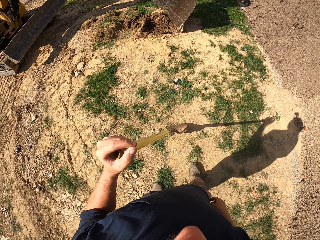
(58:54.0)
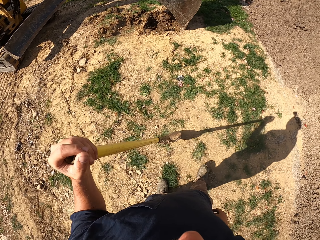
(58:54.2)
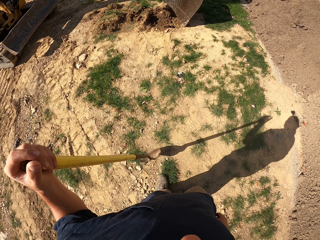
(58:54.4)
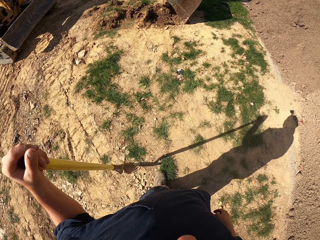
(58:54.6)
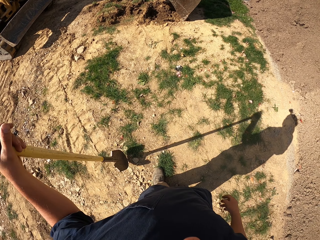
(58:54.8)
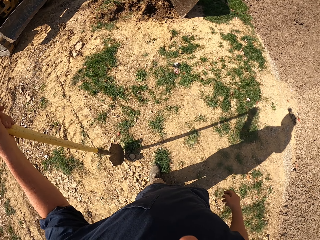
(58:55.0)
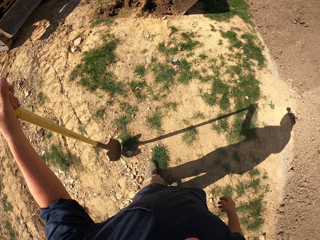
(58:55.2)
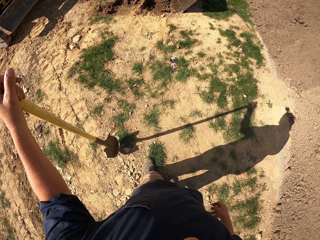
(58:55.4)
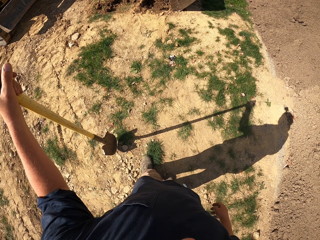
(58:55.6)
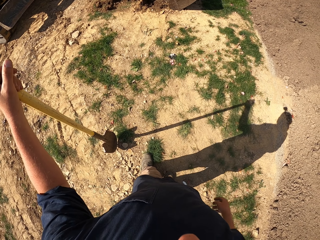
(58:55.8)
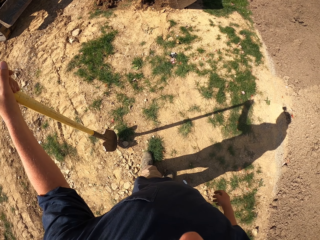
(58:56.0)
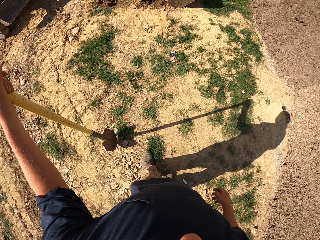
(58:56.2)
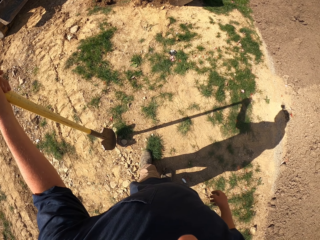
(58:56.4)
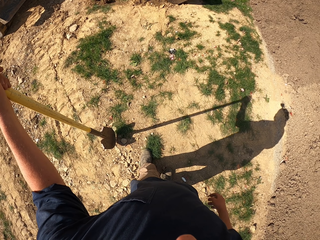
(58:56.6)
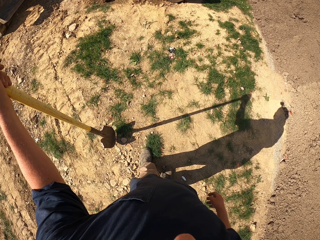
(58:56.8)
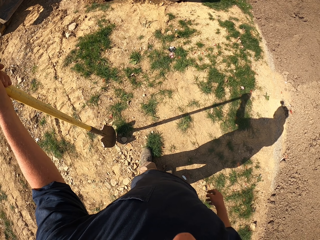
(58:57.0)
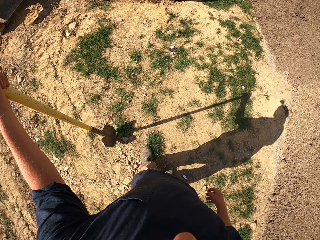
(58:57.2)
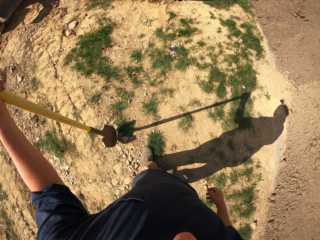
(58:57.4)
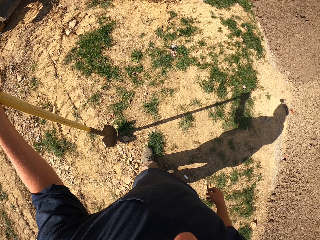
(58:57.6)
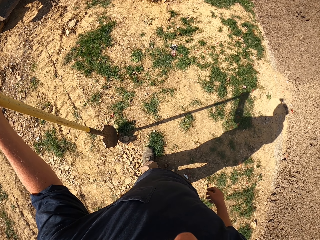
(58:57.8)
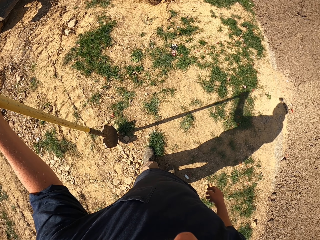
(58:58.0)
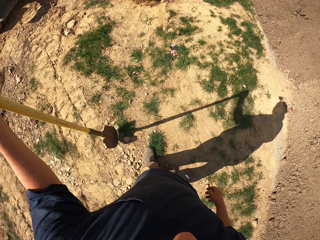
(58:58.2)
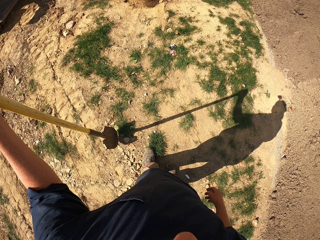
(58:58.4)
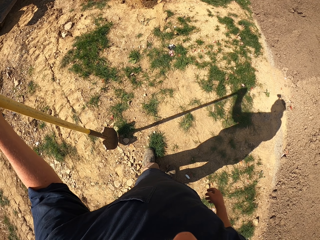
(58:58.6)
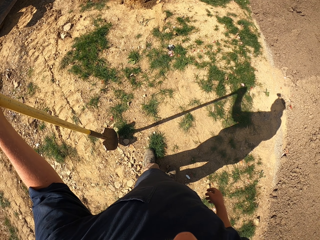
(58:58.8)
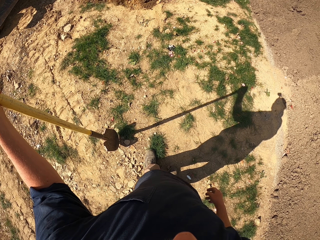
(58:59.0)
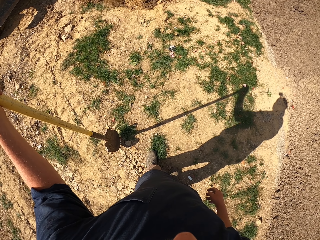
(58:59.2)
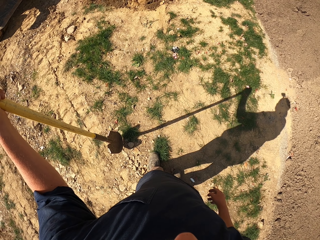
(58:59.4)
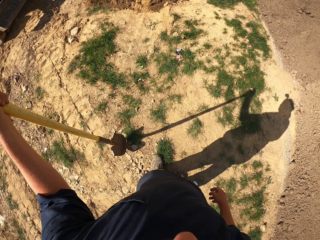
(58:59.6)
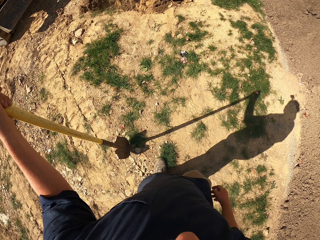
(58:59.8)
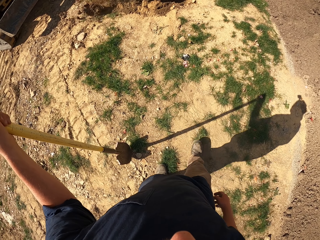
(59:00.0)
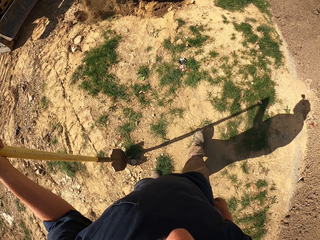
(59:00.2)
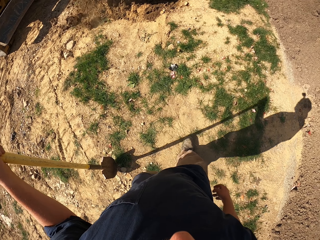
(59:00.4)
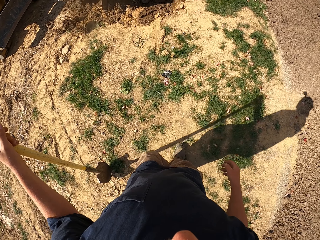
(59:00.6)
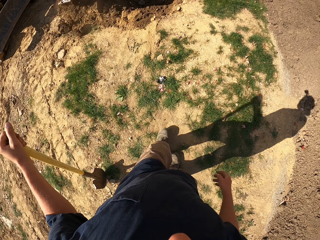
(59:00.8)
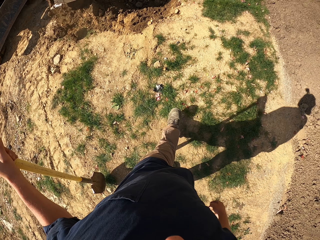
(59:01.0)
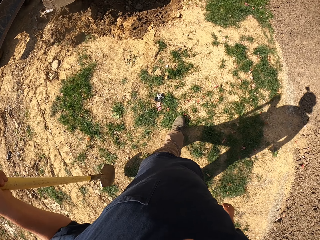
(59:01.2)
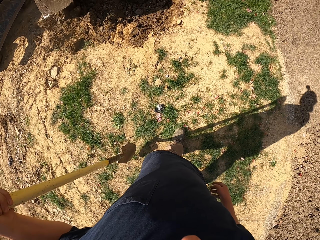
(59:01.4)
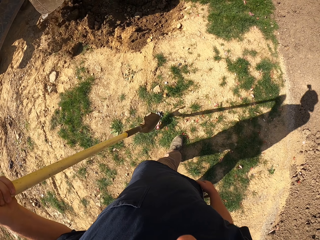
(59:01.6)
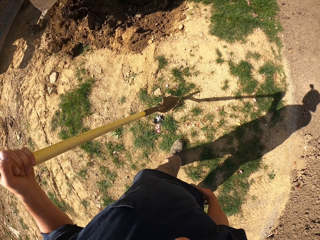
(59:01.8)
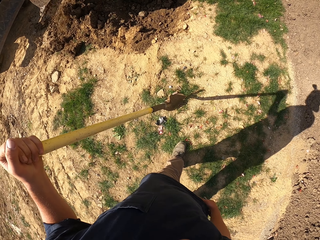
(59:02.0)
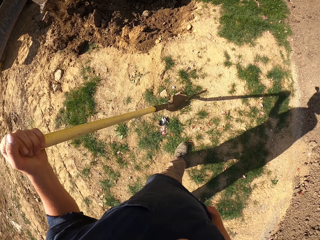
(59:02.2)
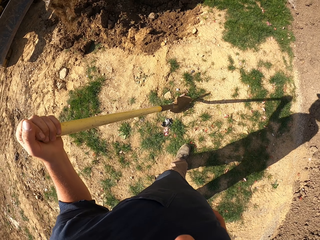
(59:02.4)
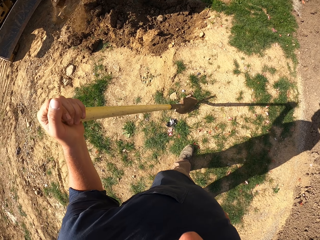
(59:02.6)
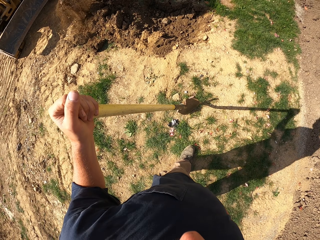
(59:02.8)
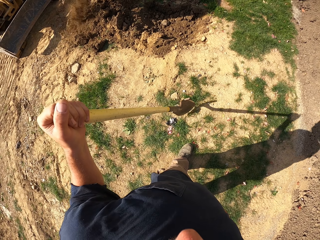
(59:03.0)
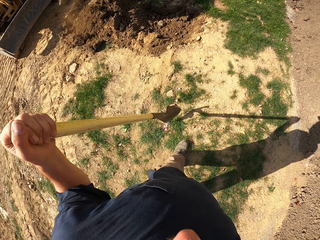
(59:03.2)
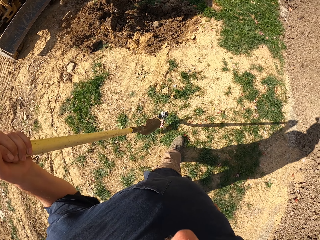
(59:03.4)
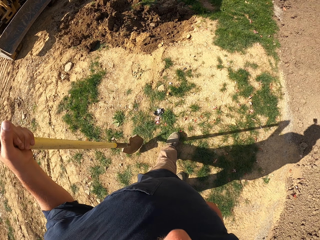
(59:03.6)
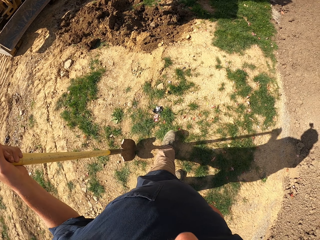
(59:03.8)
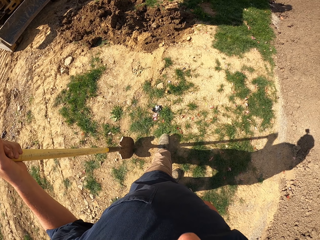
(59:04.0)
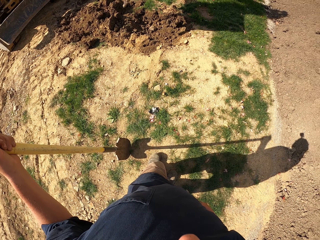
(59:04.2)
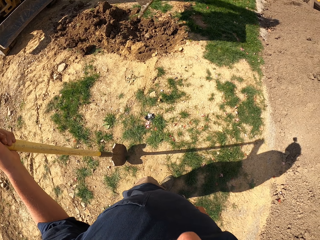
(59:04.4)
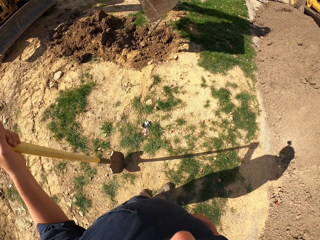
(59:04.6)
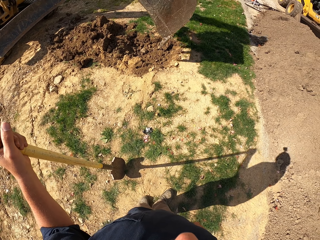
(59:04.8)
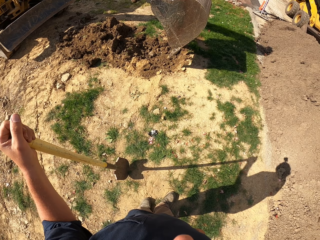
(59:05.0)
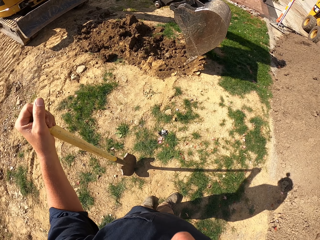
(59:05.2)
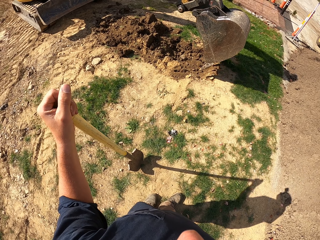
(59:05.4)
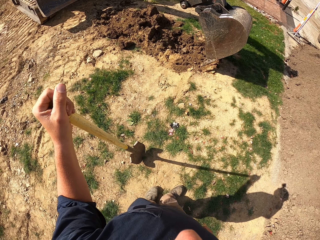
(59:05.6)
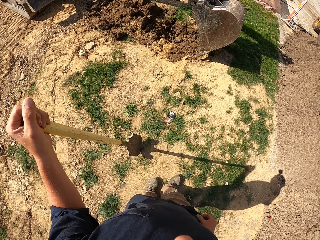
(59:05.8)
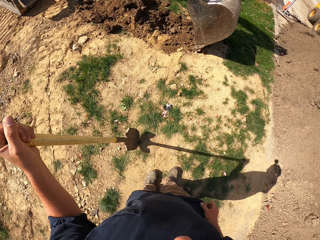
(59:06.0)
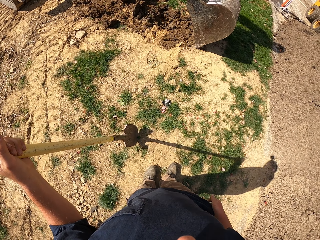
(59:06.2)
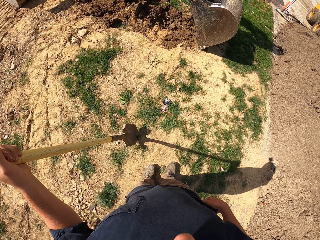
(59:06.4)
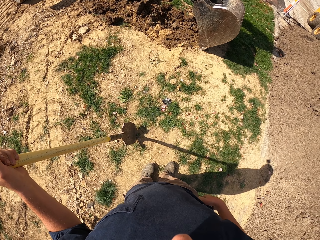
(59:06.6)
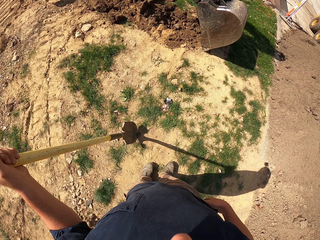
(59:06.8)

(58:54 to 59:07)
The camera wearer stares at the tractor. They move backwards and shake a shovel. They look at the excavator dig. They move towards the excavator. They look at the excavator pour soil. They step backwards.

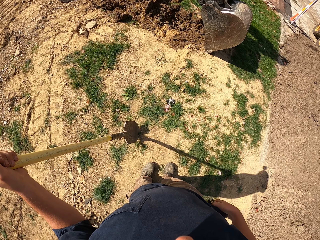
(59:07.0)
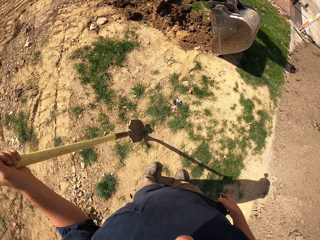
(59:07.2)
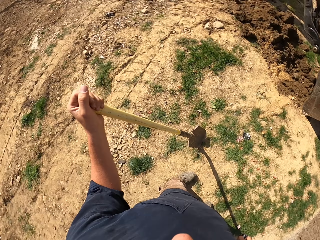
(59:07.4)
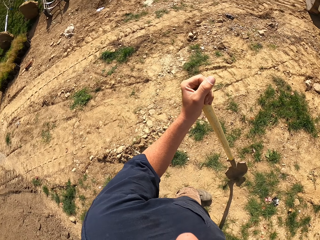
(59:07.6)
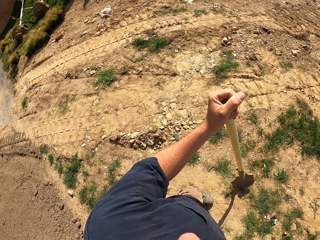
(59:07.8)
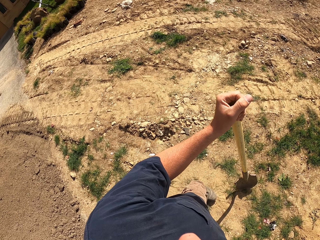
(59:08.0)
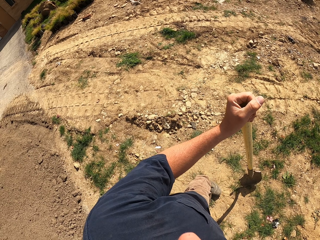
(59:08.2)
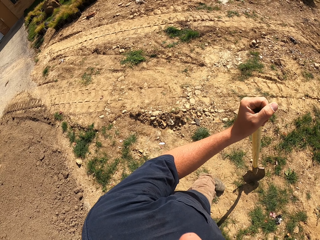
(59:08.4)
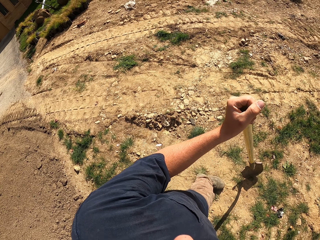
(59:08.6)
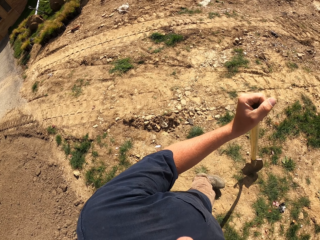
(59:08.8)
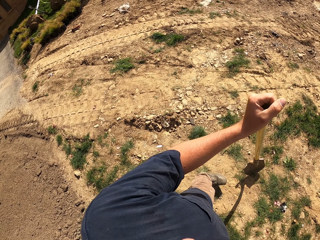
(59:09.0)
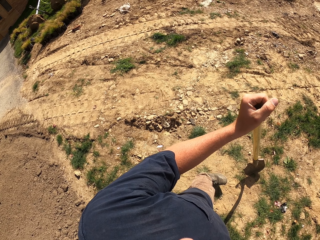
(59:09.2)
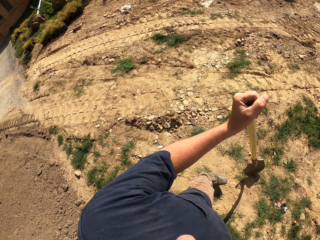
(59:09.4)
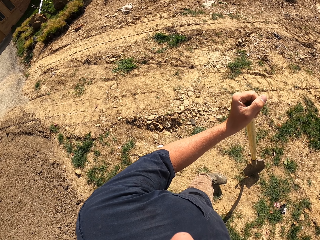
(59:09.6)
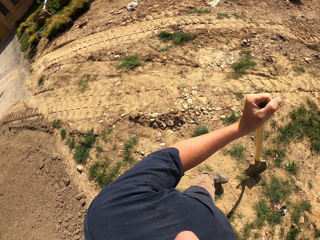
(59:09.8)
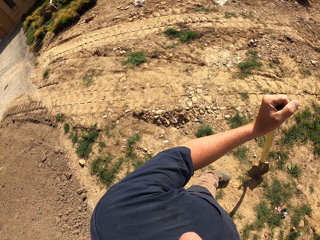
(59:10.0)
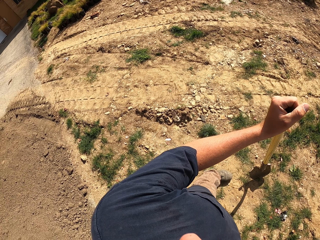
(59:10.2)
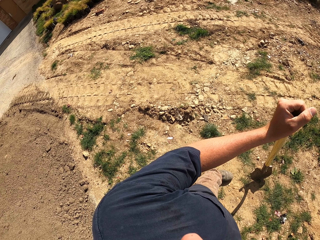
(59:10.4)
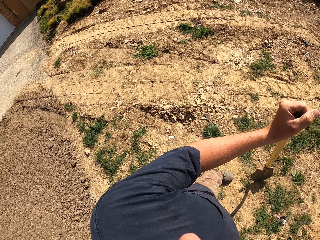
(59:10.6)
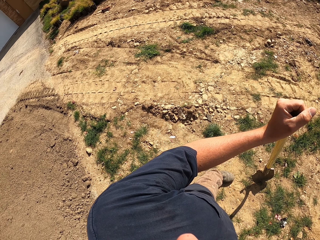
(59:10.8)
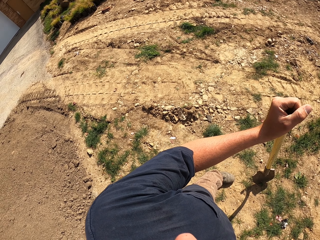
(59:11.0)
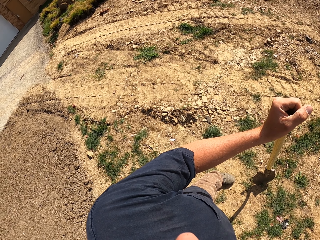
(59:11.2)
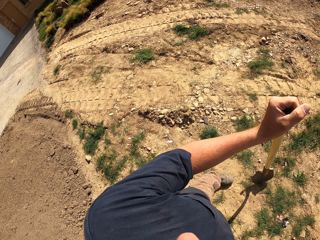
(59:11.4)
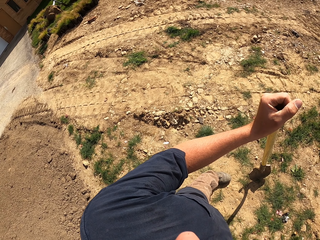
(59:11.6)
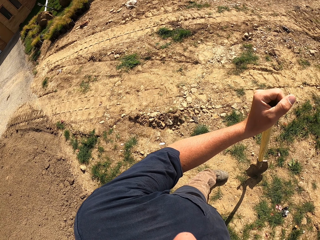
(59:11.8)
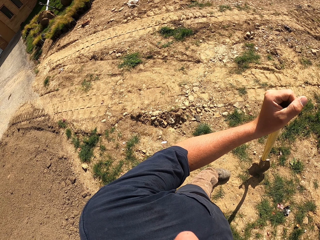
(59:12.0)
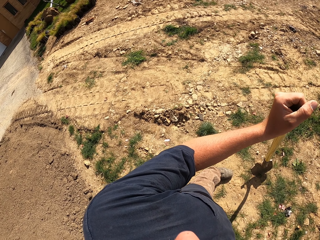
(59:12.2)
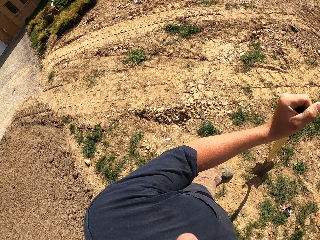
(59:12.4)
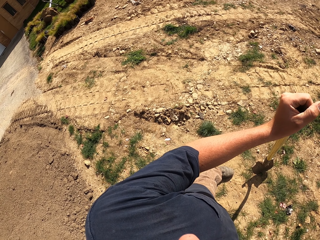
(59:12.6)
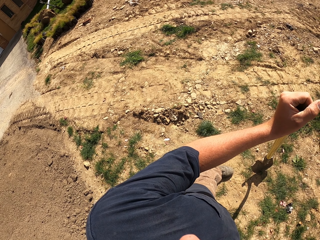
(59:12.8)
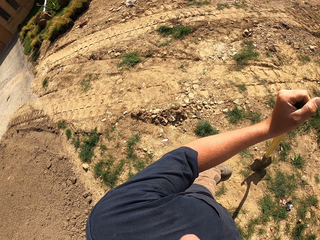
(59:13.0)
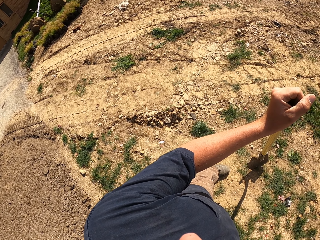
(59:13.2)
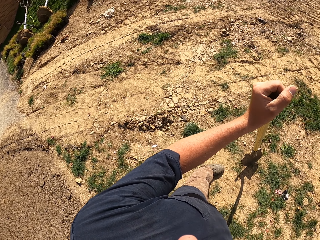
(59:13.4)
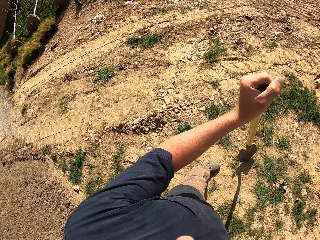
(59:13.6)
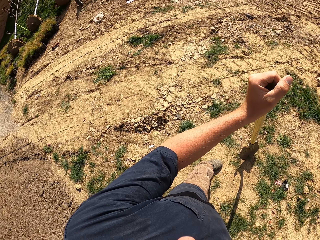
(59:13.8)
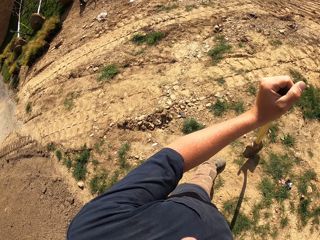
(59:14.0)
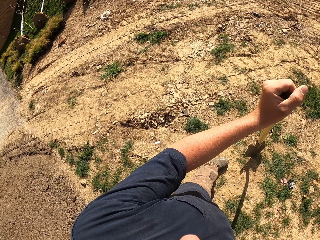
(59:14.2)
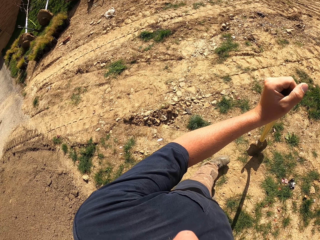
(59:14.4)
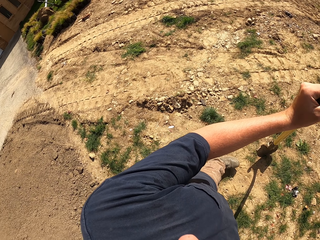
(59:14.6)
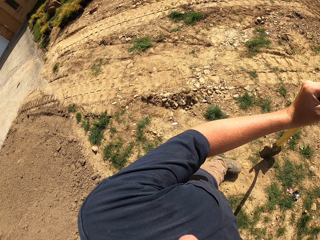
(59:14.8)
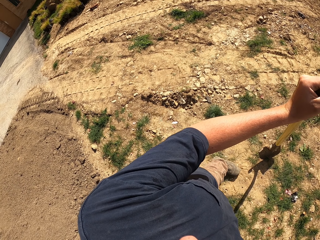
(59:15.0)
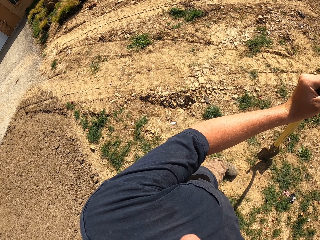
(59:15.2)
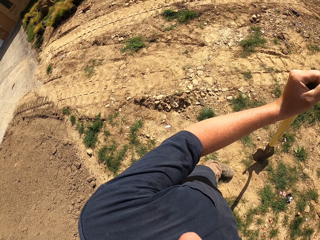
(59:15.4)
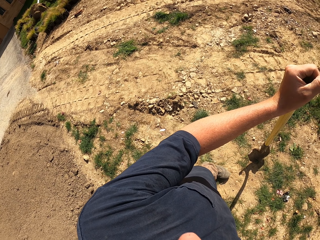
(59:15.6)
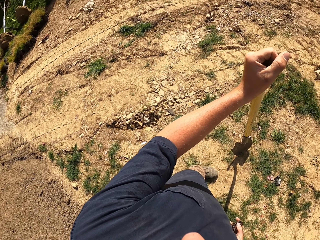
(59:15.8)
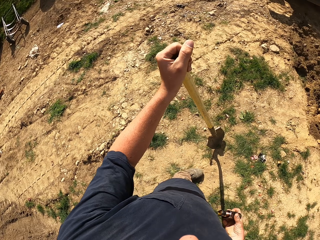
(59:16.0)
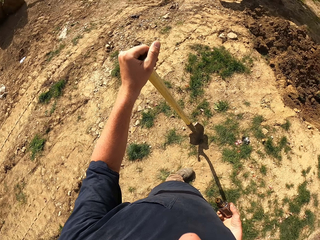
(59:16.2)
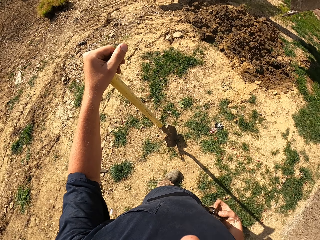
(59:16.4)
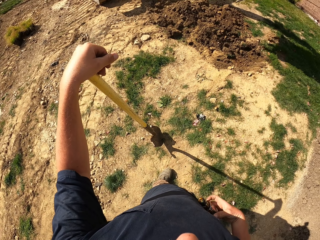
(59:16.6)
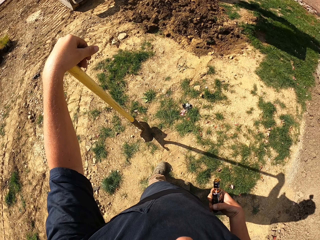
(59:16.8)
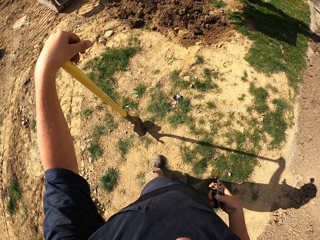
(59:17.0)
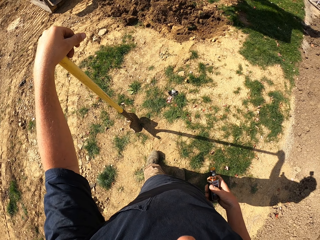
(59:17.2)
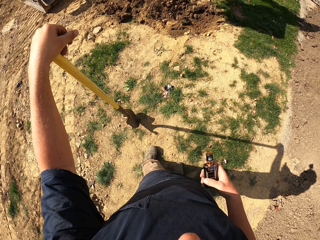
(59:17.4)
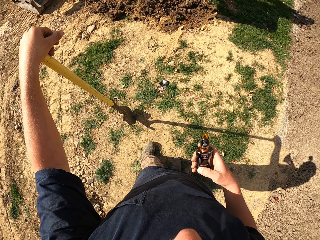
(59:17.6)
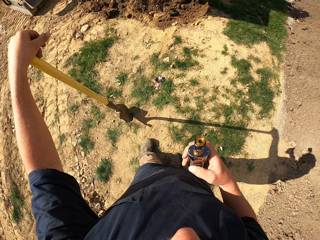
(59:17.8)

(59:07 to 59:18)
The camera wearer looks at the excavator dig. They look around. They turn around the ground. They move a leg. They look on the left.
